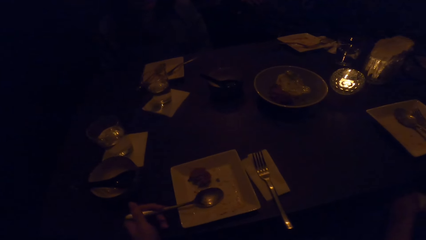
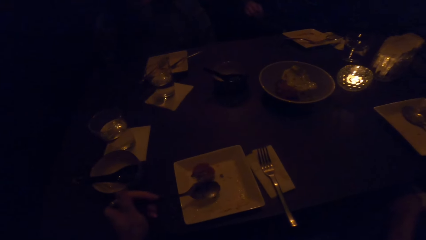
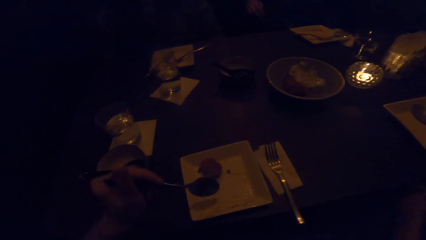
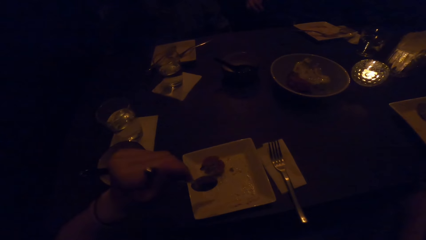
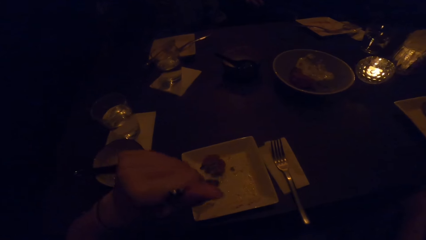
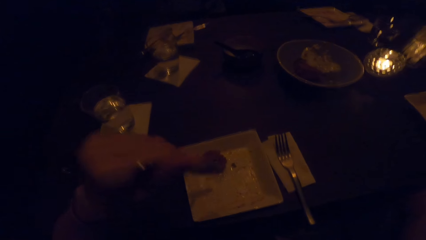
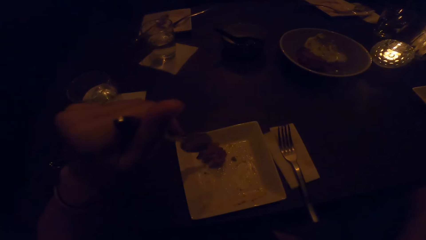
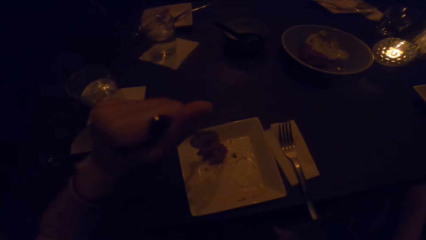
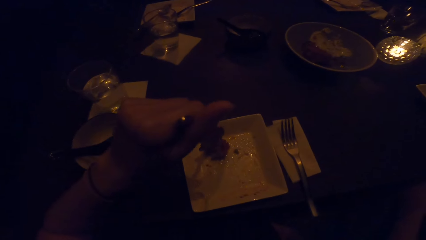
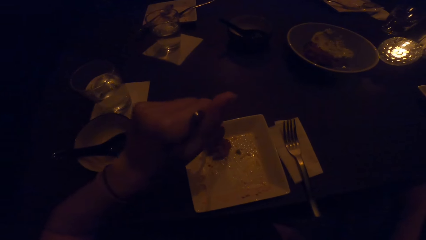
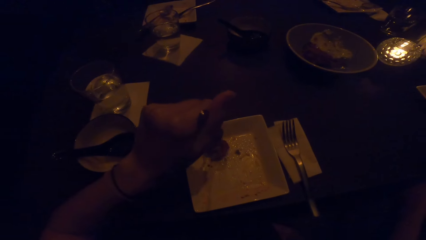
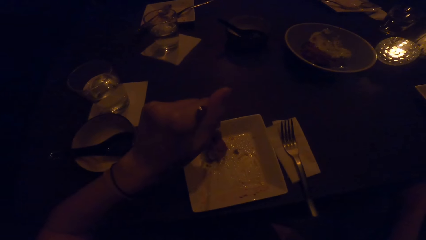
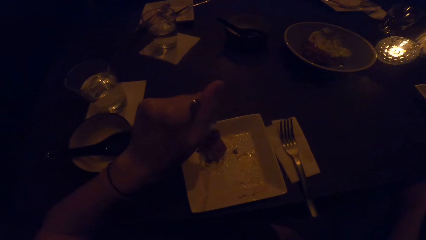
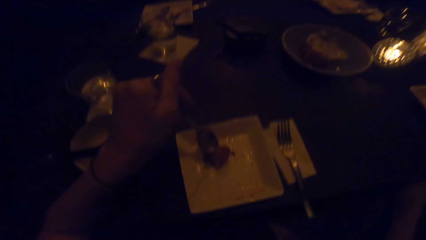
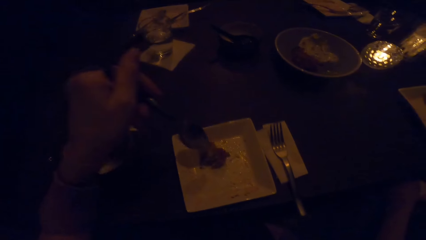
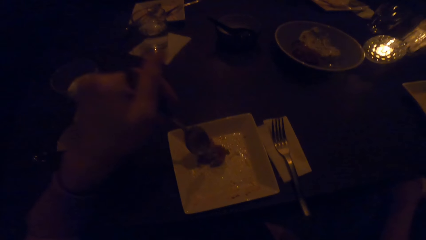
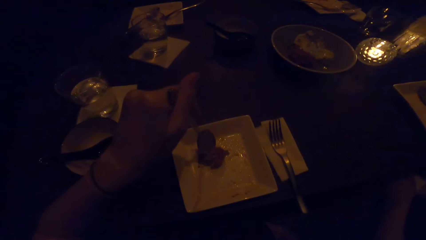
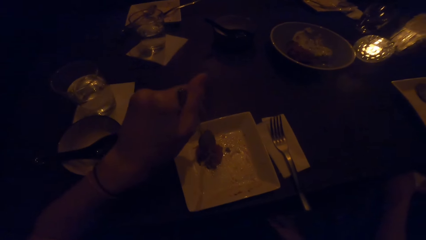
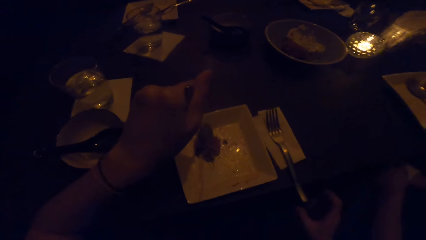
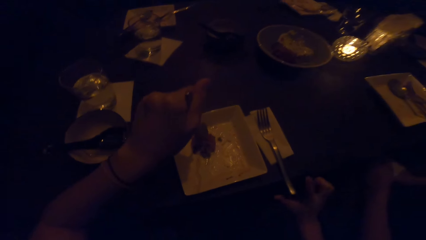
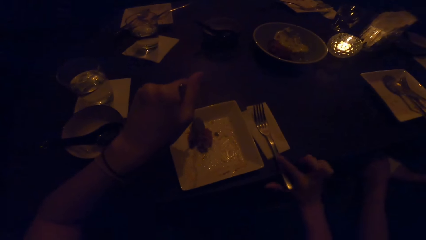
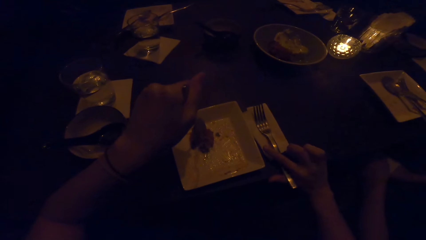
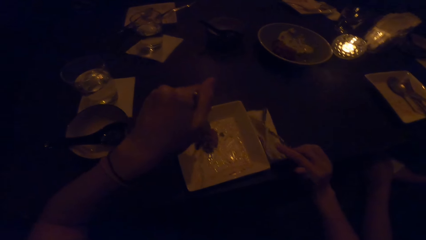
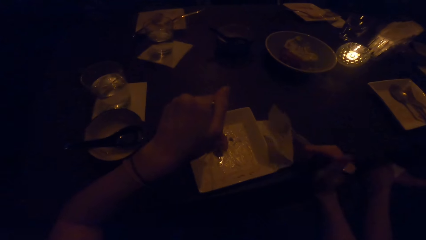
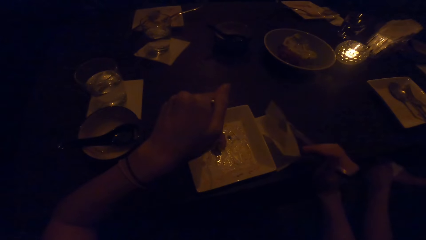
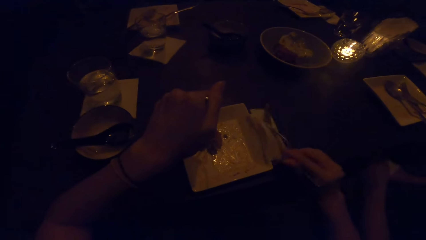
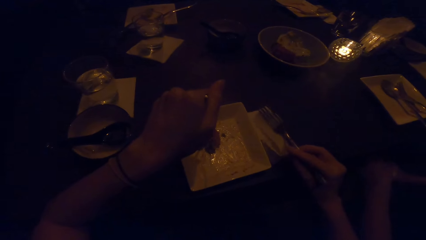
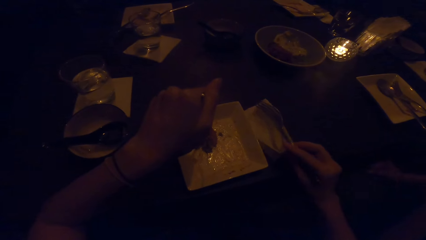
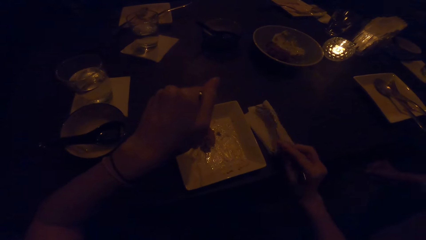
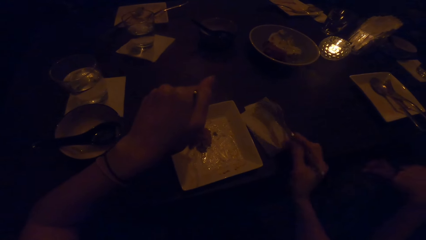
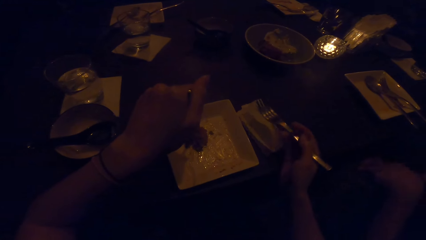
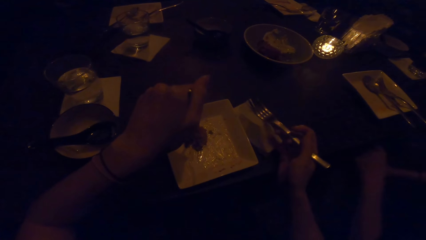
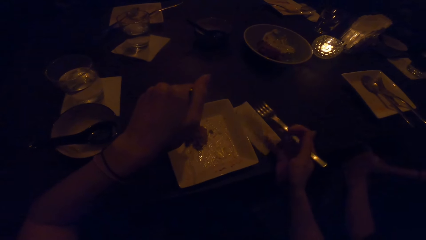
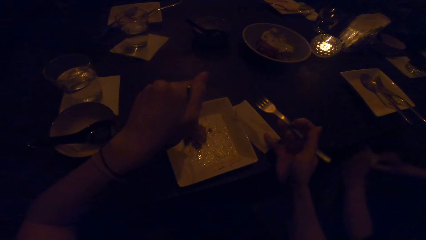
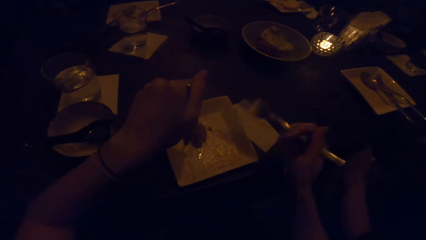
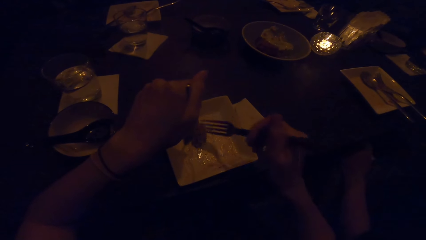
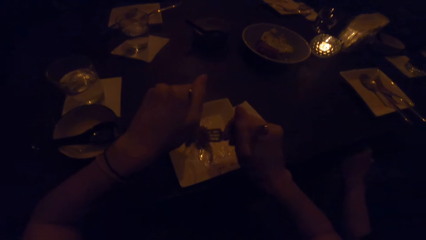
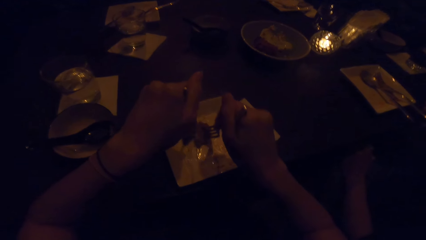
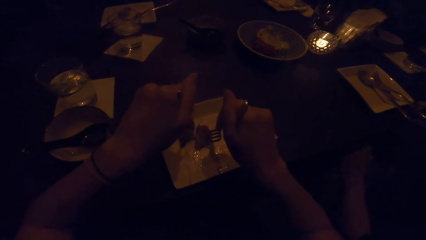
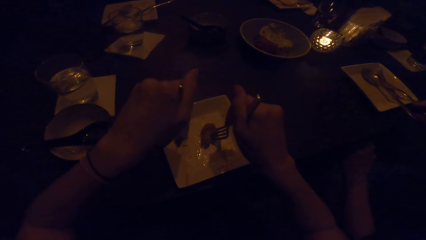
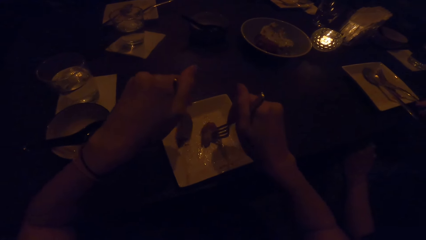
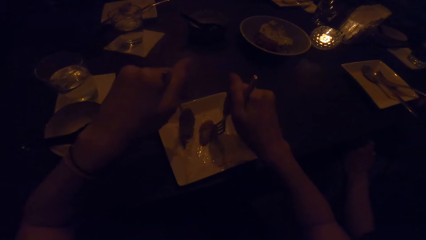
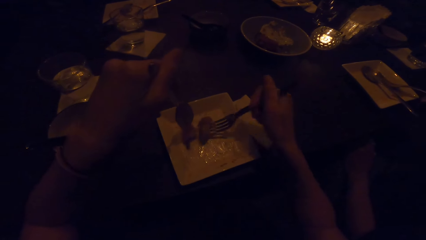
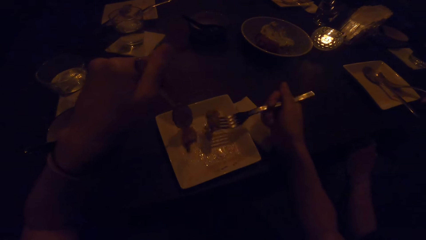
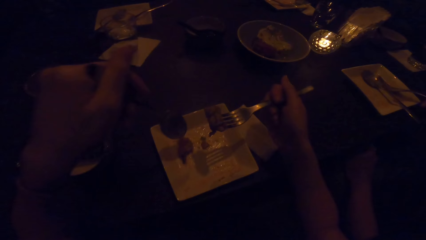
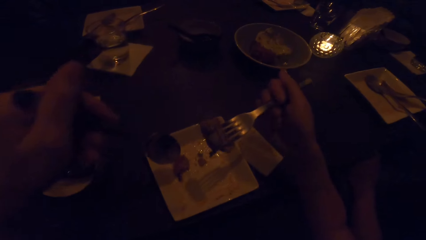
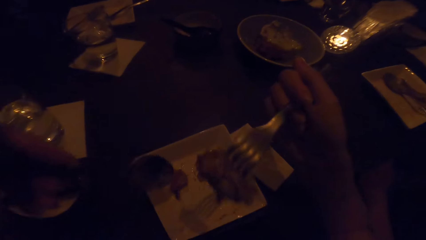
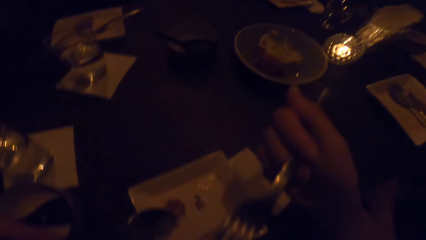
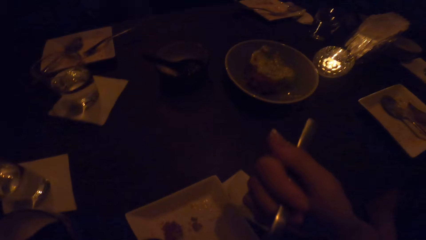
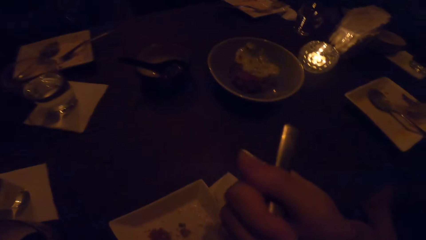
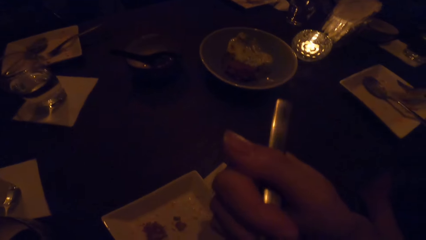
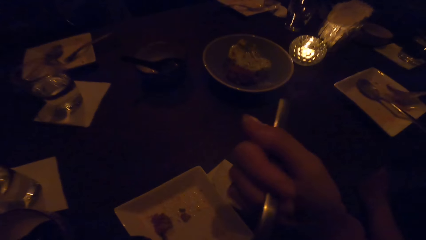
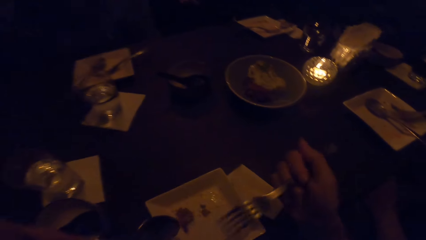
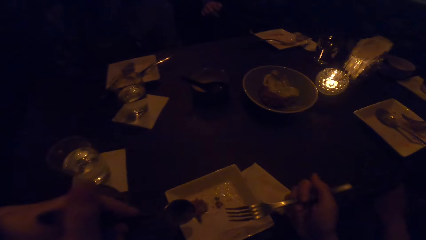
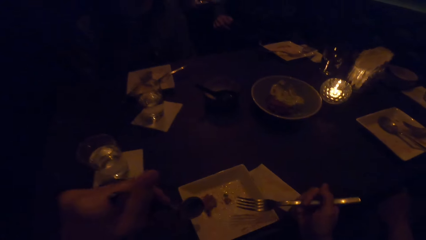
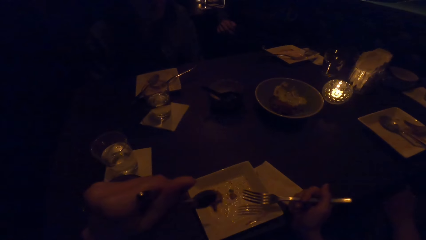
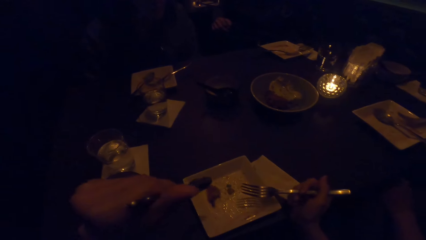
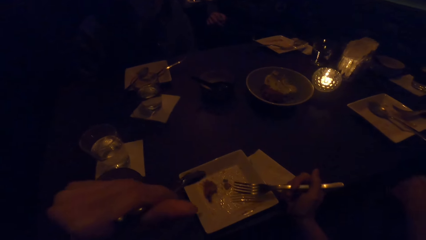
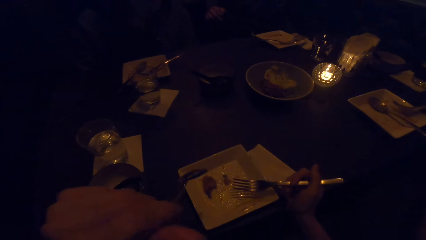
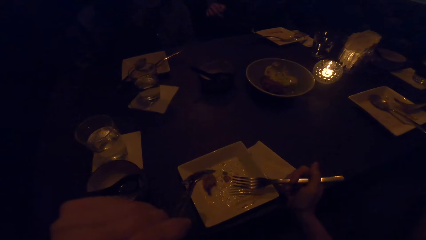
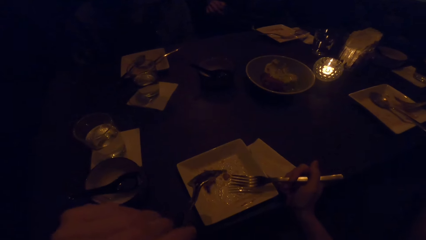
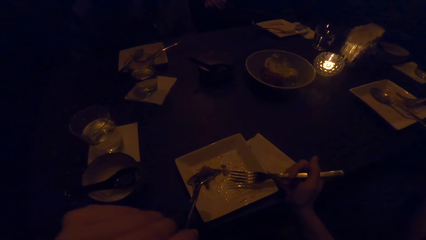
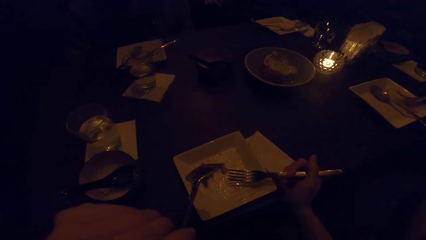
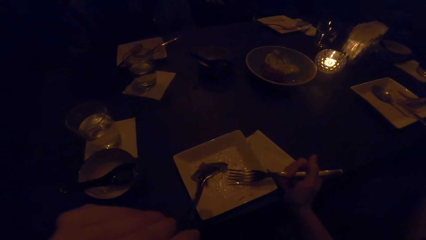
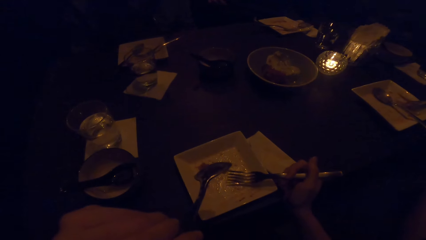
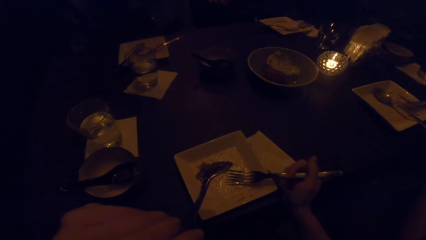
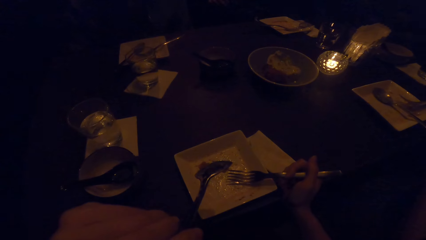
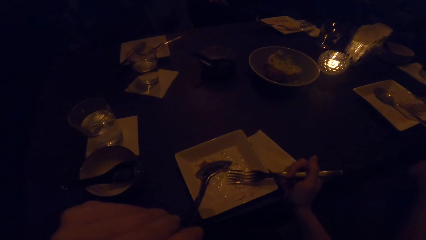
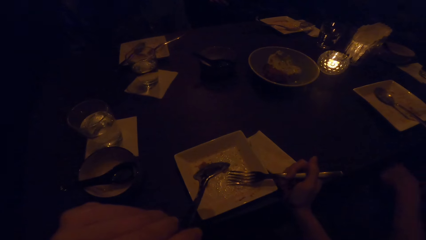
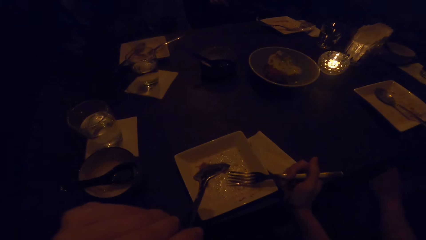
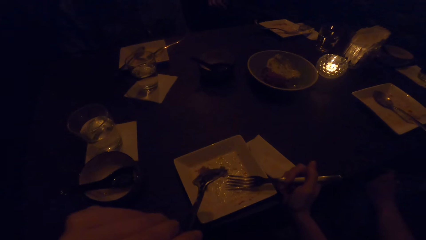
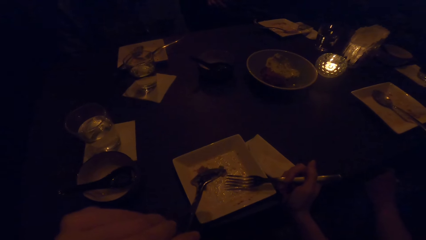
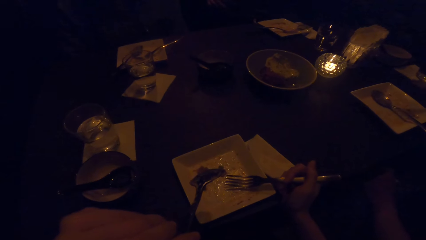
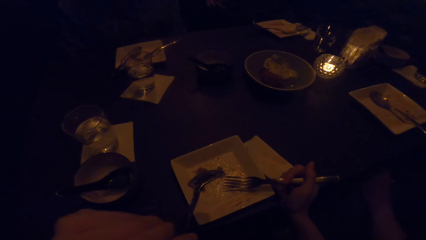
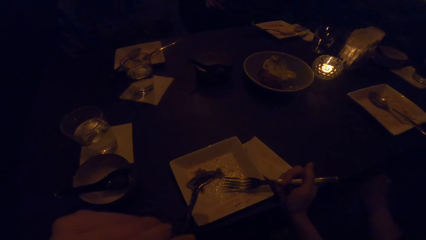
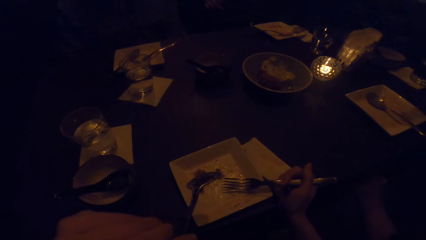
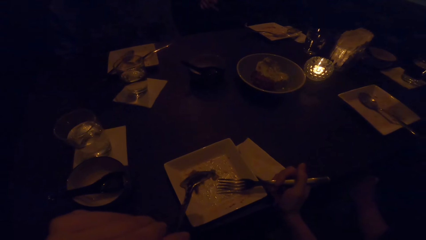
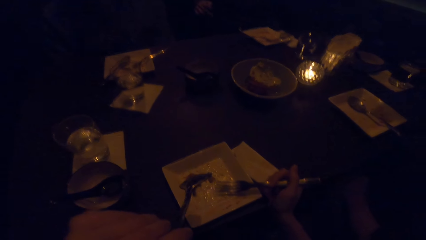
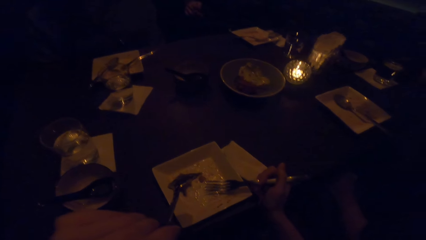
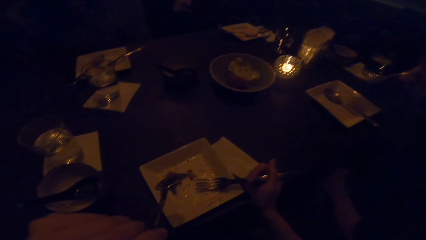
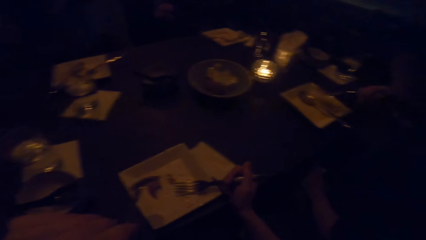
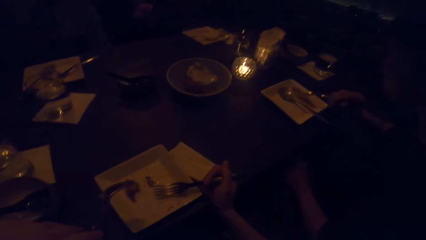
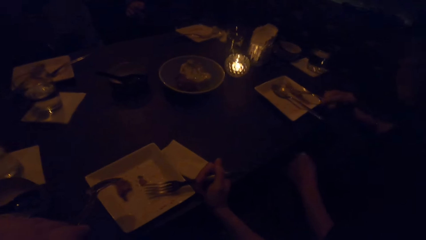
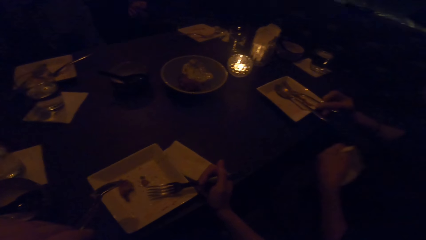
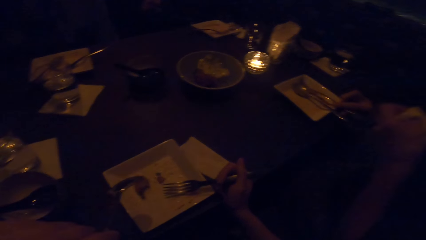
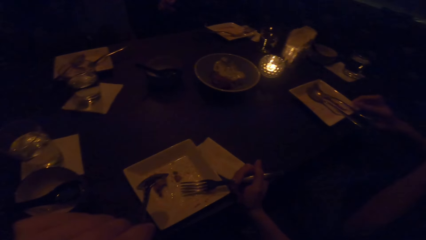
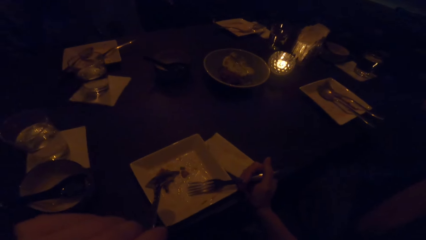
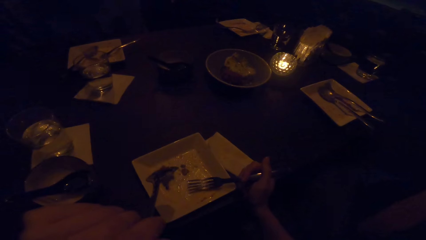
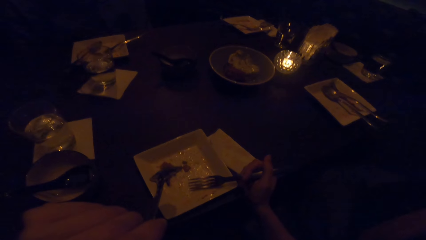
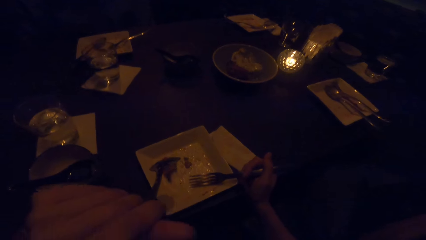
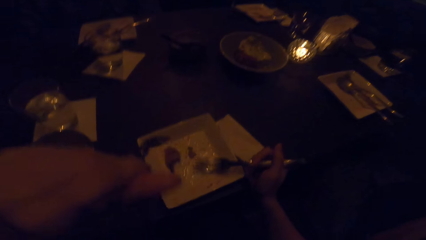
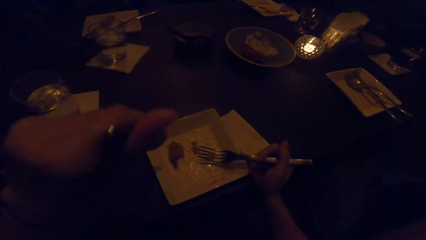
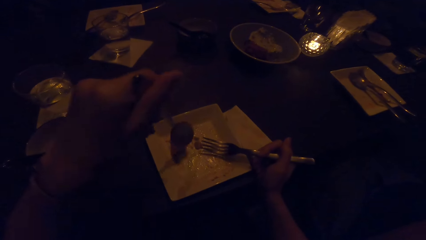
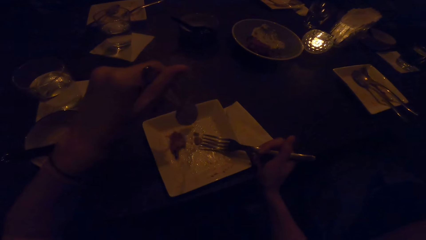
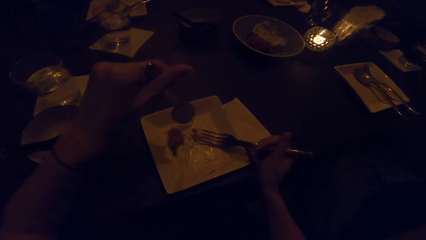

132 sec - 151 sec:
The camera wearer holds the spoon. She uses the cutlery to divide the dessert. She holds food with the spoon. She takes the cutlery on the napkin. She uses the cutlery in her right hand to take the dessert. She holds the food with a fork. She eats the dessert. The woman drops the cutlery in her right hand on the plate. The camera wearer looks around.
